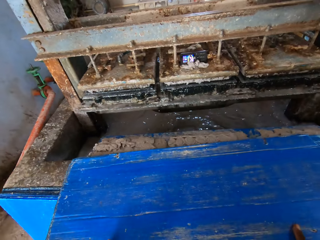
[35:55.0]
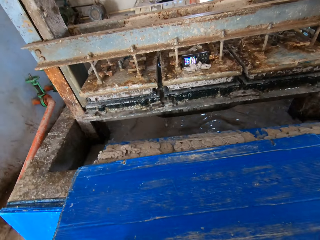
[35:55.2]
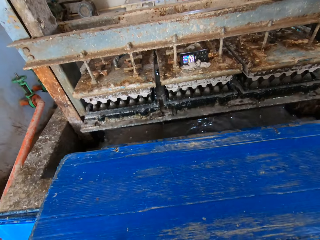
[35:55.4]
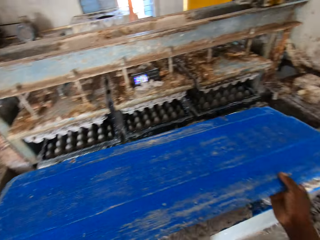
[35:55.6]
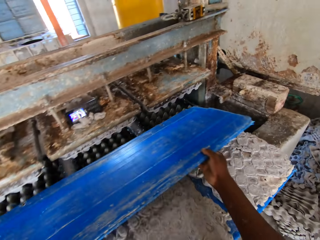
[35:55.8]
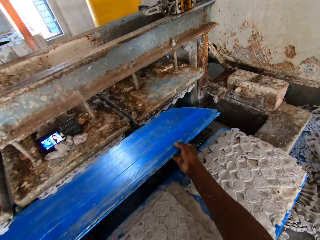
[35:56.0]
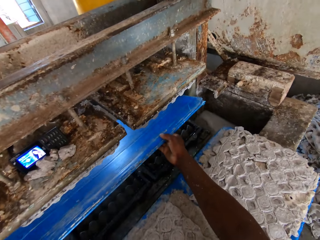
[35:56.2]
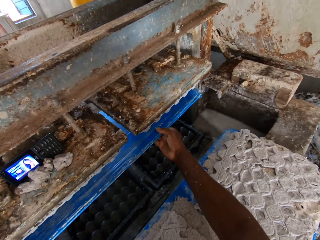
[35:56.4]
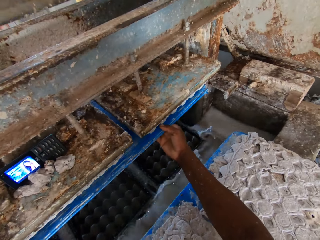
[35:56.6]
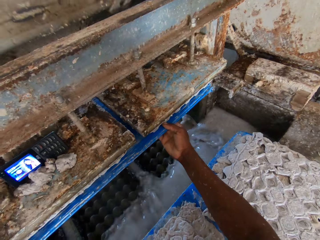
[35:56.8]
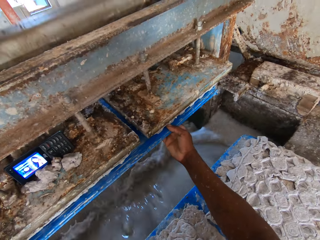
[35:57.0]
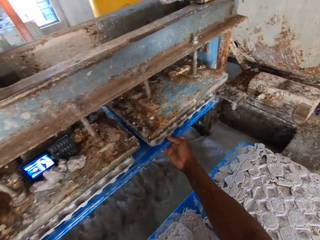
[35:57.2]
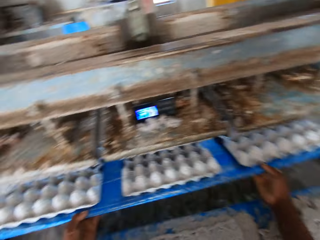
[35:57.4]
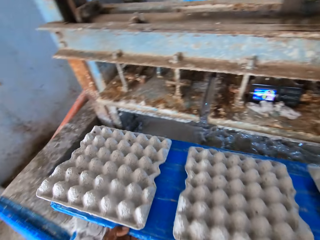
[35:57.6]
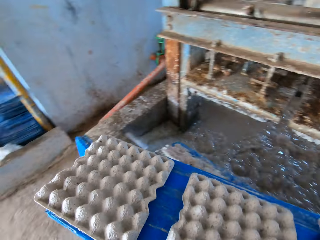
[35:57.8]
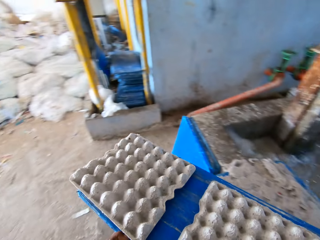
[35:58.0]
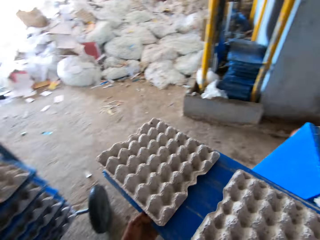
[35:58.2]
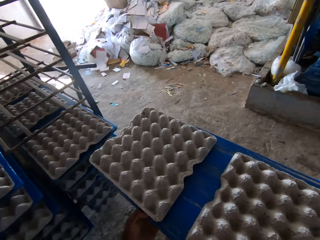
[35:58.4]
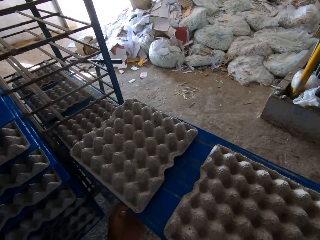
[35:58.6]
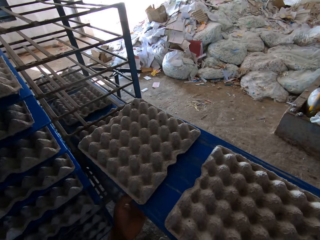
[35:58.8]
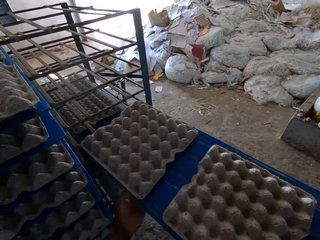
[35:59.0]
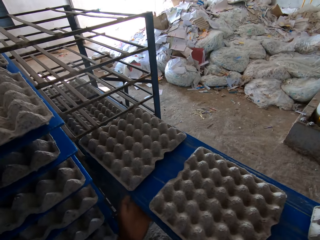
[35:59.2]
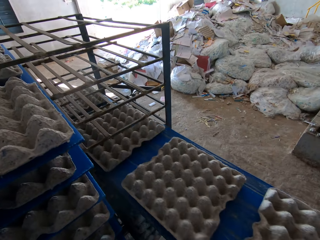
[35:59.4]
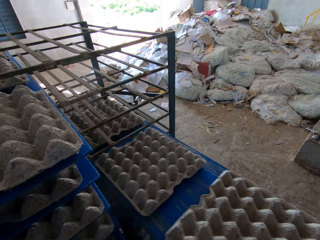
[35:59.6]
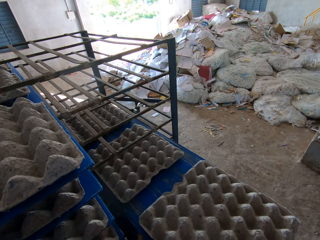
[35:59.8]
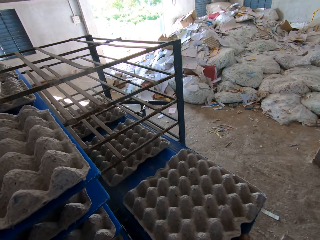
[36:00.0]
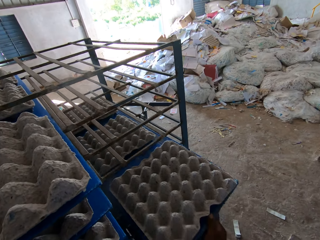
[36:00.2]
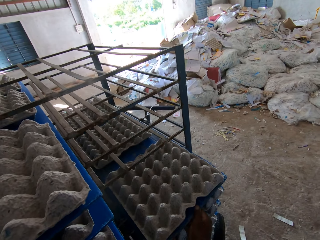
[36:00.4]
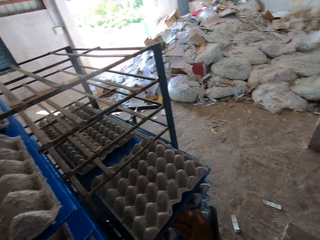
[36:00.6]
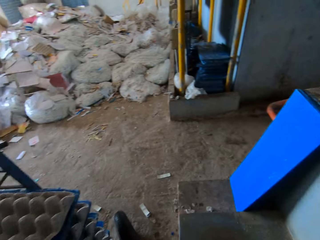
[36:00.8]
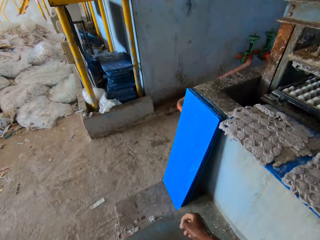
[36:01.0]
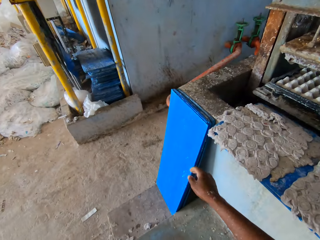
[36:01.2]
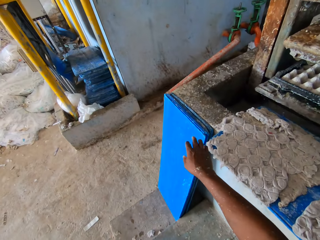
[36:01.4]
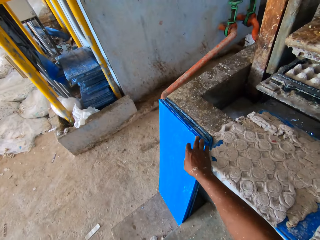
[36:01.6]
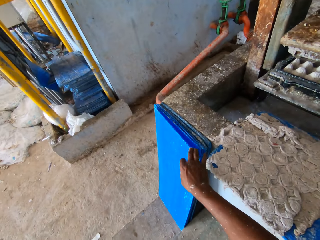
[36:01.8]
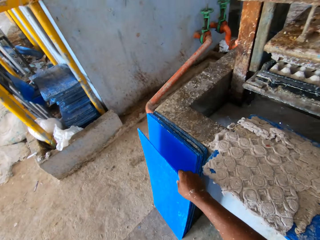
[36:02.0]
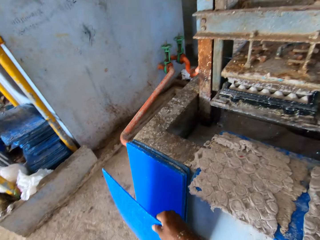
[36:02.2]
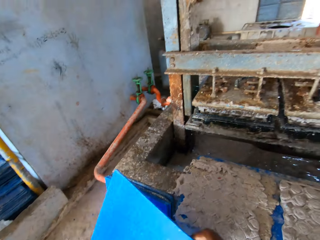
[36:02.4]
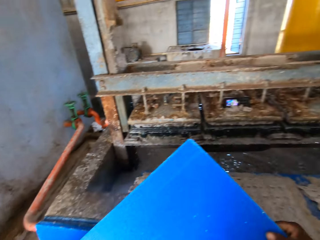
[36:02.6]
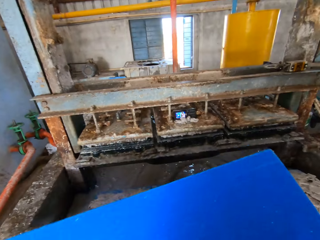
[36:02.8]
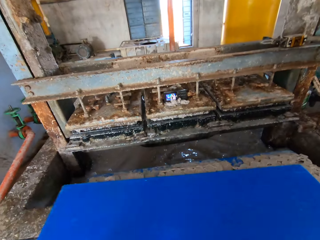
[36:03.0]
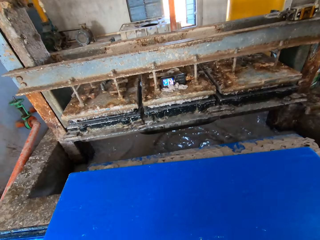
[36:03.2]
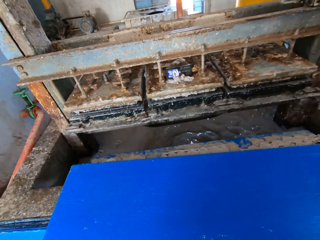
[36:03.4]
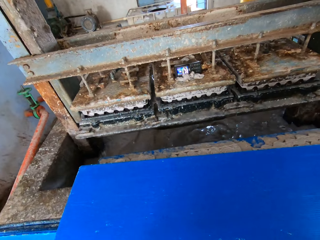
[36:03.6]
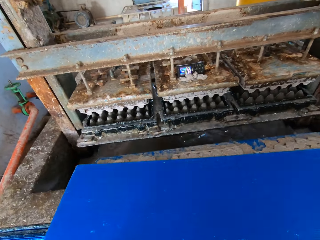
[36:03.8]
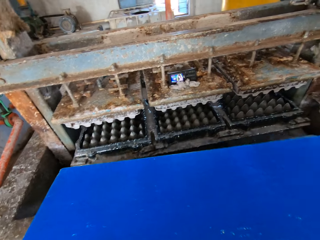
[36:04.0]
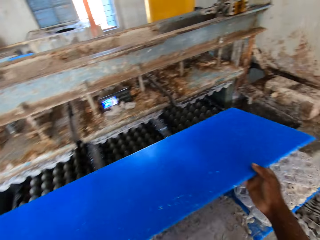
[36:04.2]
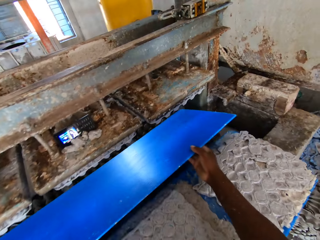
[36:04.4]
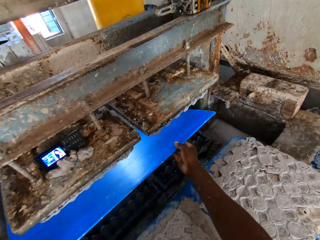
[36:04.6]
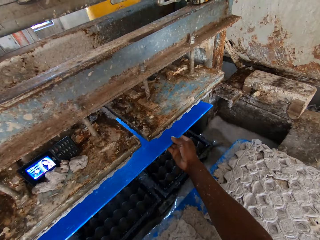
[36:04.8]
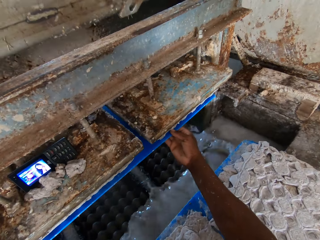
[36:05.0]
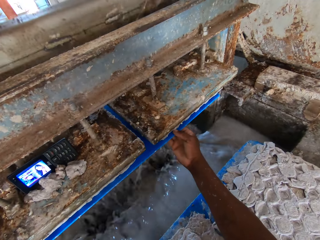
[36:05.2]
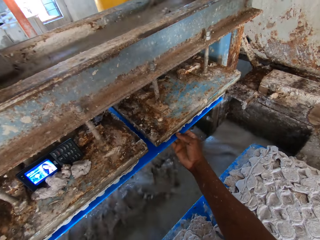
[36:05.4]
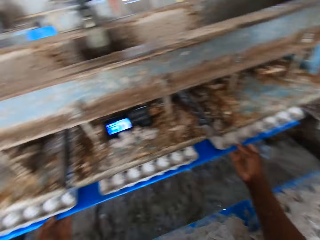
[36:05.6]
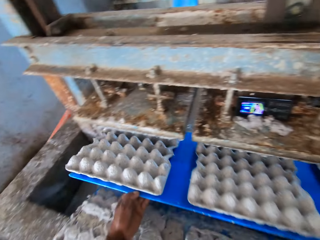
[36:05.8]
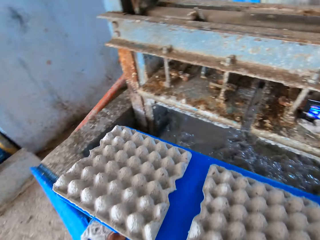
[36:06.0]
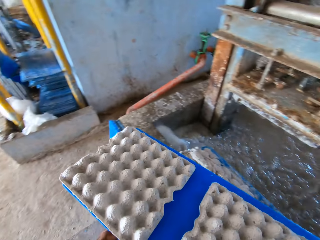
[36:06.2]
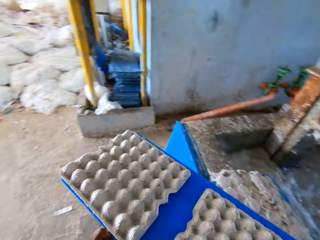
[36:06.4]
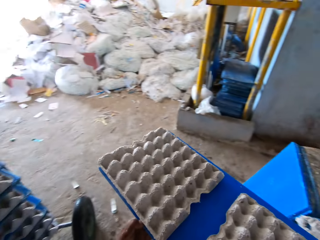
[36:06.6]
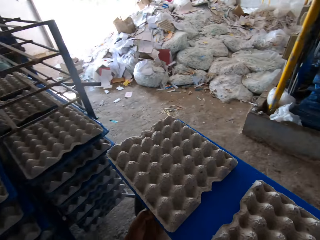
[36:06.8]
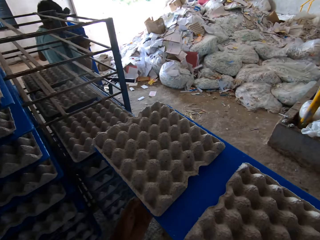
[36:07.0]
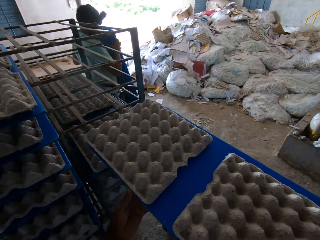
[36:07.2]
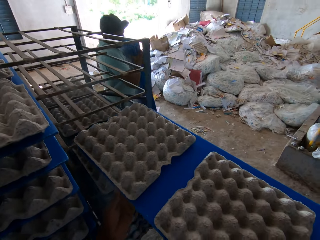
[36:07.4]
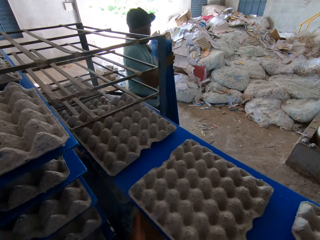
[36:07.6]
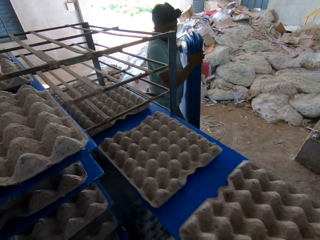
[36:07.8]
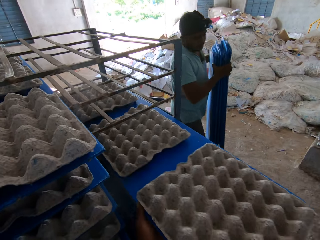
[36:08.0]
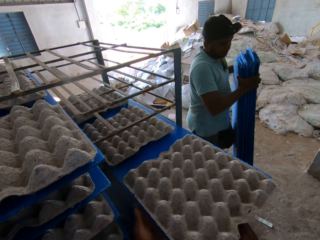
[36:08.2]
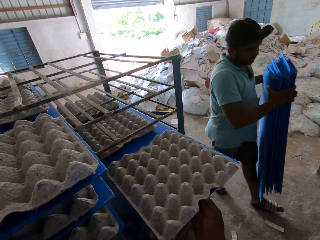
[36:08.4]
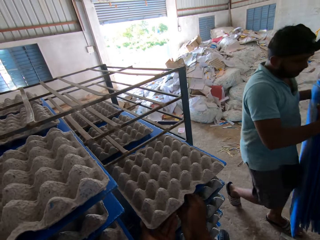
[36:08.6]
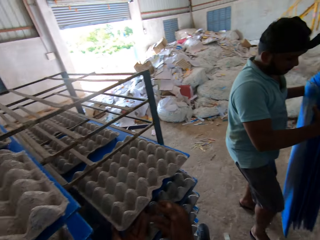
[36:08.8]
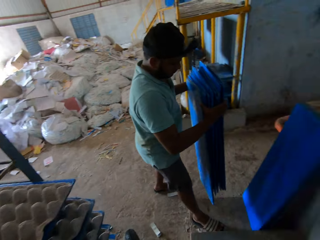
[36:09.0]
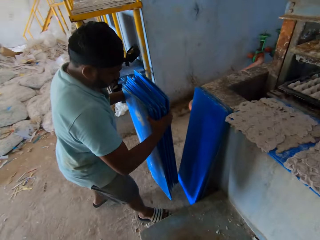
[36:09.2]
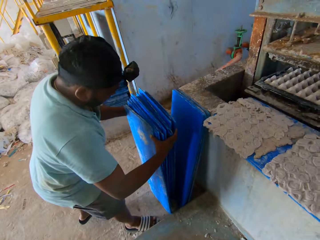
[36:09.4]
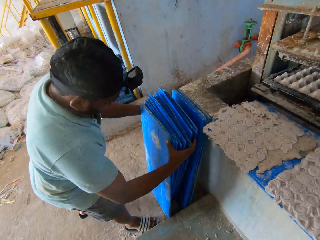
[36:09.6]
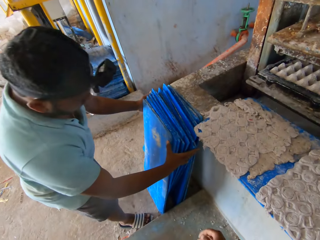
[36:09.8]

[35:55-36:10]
The camera wearer drops the tray in his hands on the slab around the egg crate machine. He puts the tray in his hands in the egg crate machine. He removes the tray in his hands from the egg crate machine, with egg crates on the tray. He sets the tray of egg crates in his hands in the shelf in the factory. He picks a tray on the floor with his right hand. He drops the tray in his hands on the slab around the egg crate machine. He puts the tray in his hands in the egg crate machine. He removes the tray in his hands from the egg crate machine, with egg crates on the tray. A man walks towards the egg crate machine with trays in his hands. The camera wearer sets the tray of egg crates in his hands in the shelf in the factory.

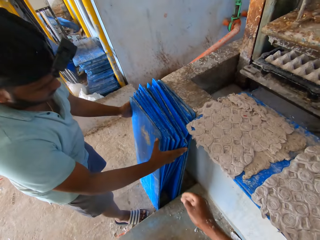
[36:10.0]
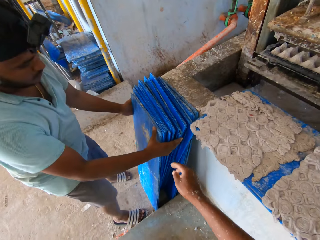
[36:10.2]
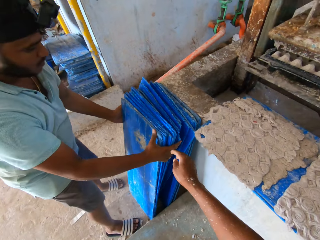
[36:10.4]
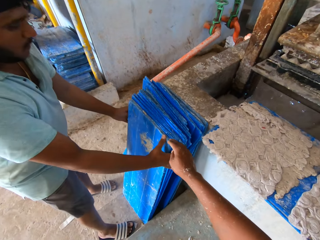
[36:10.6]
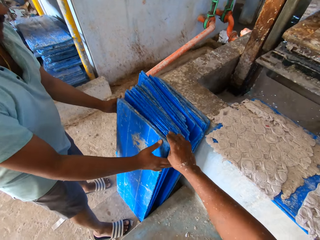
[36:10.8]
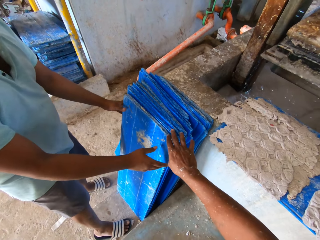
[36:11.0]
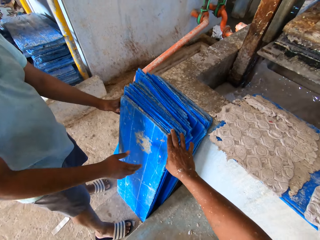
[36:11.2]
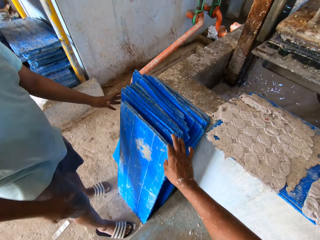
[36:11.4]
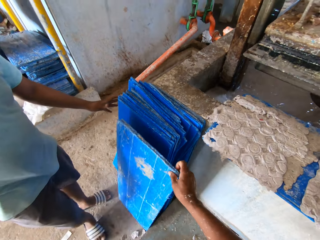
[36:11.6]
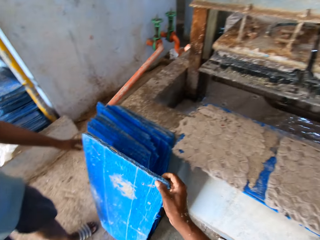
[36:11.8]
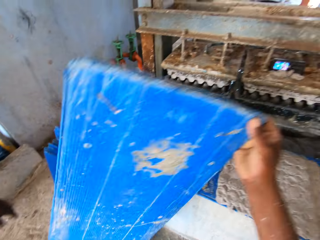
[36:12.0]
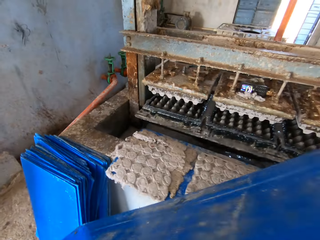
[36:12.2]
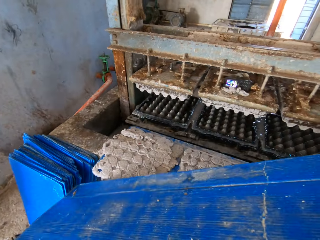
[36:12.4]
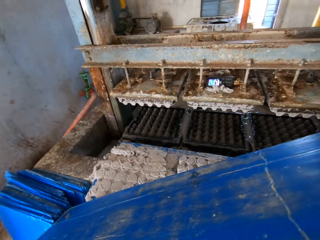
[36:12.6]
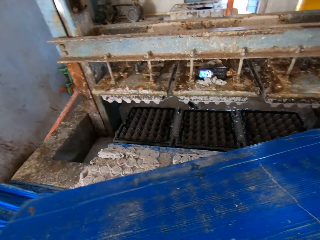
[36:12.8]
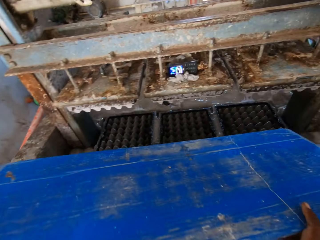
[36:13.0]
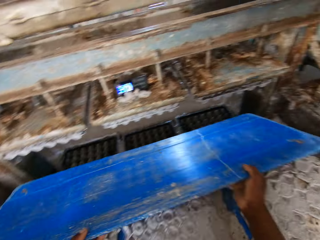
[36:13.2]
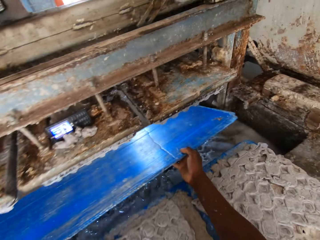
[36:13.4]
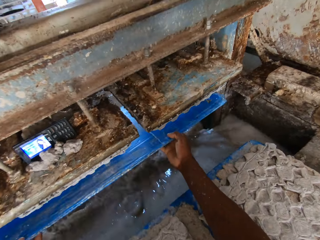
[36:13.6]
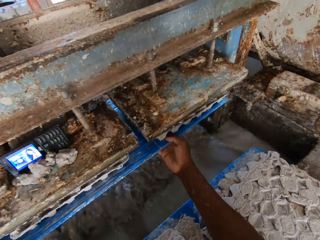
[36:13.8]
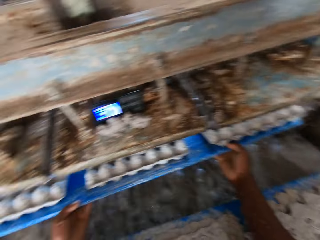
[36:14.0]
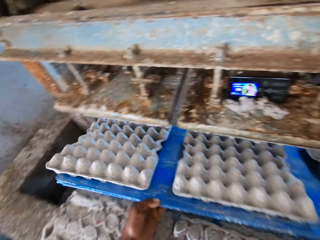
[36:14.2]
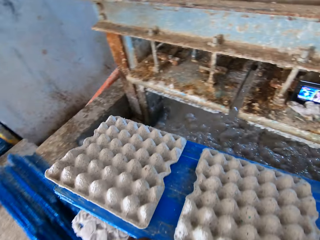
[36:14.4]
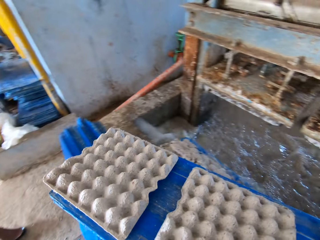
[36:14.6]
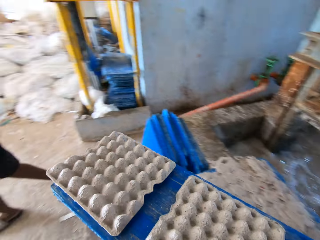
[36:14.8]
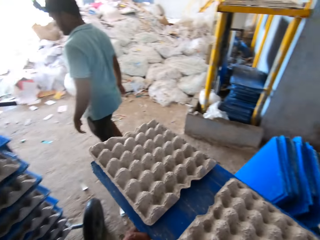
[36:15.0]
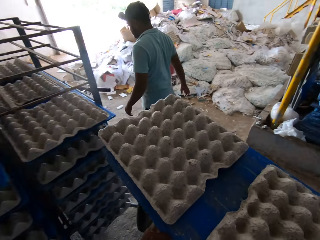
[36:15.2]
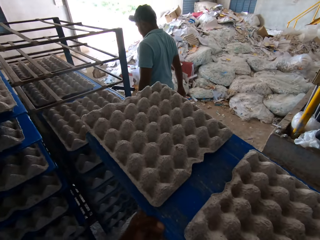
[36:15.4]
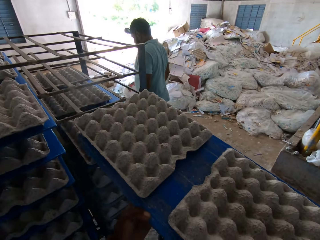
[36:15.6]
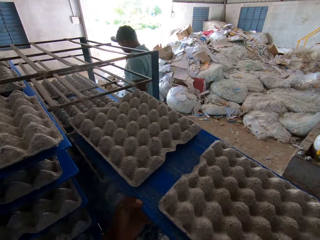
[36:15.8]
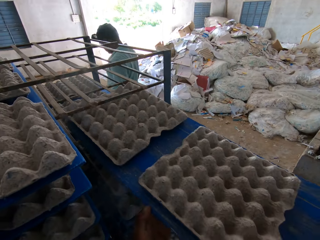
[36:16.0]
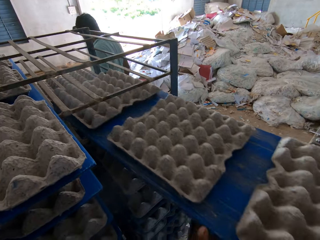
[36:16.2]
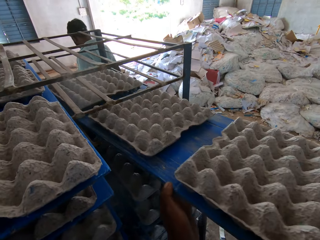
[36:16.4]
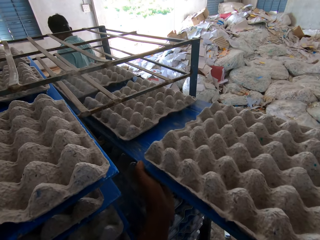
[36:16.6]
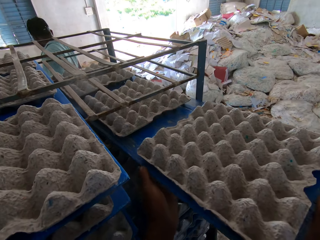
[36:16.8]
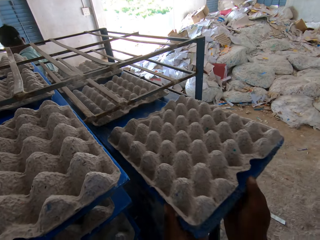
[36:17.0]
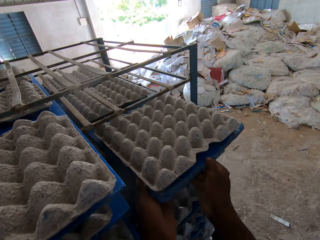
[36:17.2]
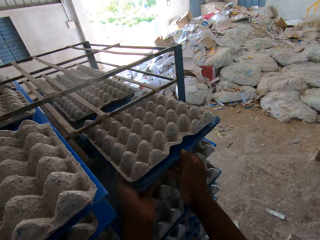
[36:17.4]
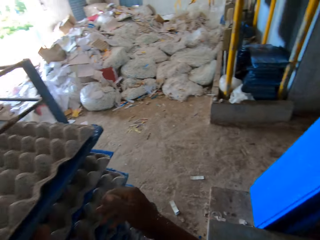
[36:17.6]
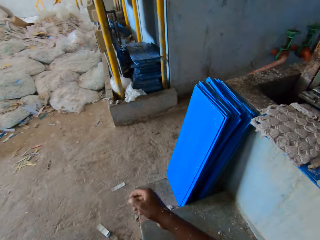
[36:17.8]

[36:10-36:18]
The man sets the trays in his hands beside the slab around the egg crate machine. The camera wearer picks a tray on the floor with his right hand. He puts the tray in his hands in the egg crate machine. He removes the tray in his hands from the egg crate machine, with egg crates on the tray. He places the trays on a trolley.
